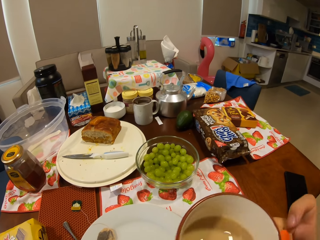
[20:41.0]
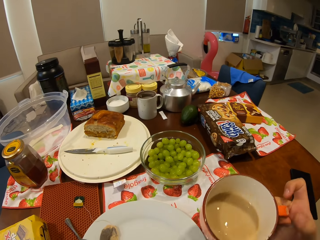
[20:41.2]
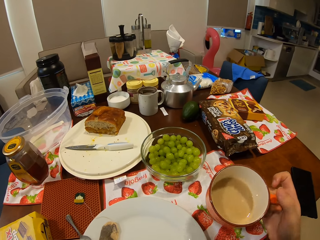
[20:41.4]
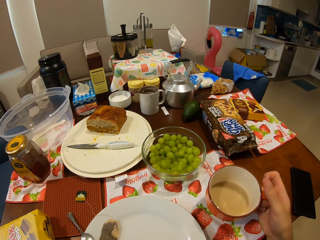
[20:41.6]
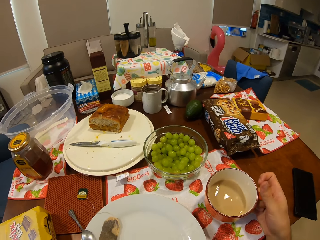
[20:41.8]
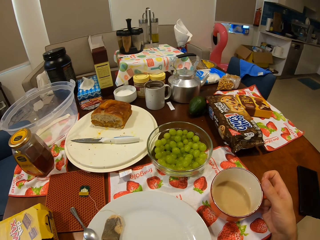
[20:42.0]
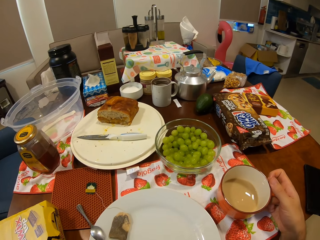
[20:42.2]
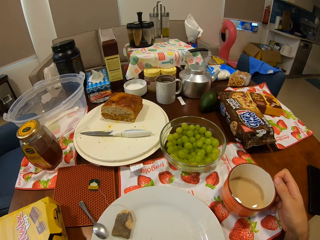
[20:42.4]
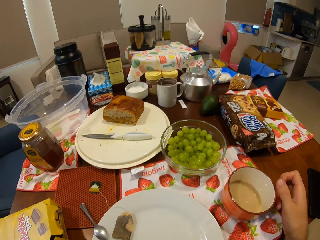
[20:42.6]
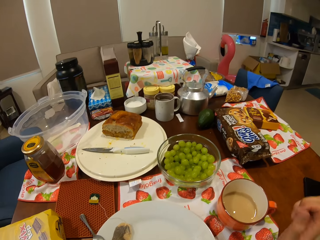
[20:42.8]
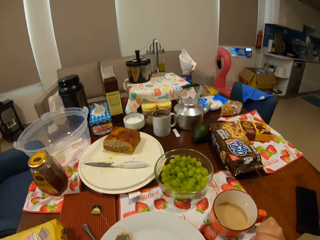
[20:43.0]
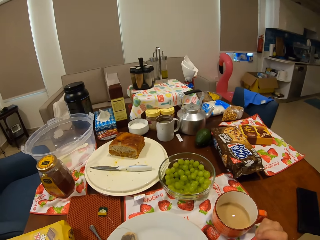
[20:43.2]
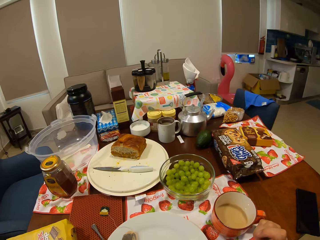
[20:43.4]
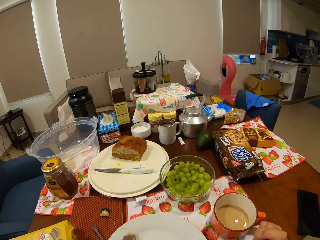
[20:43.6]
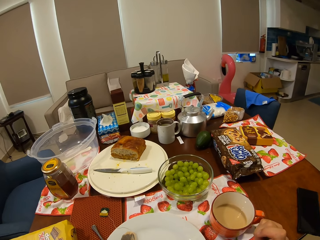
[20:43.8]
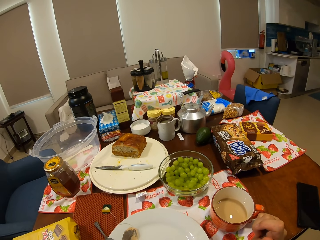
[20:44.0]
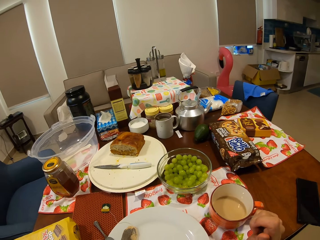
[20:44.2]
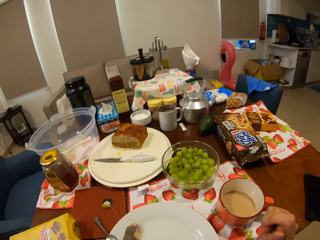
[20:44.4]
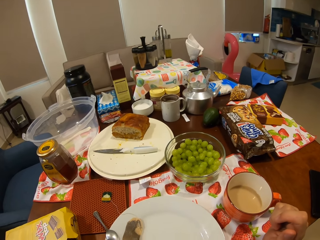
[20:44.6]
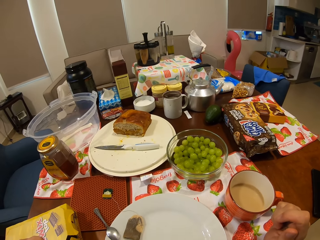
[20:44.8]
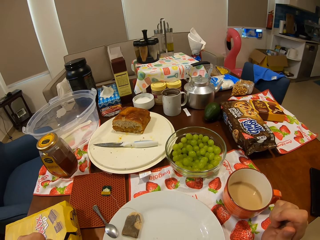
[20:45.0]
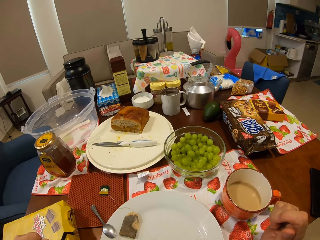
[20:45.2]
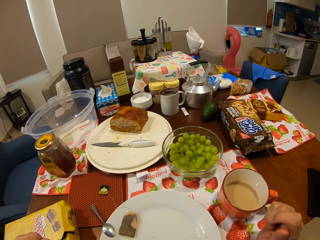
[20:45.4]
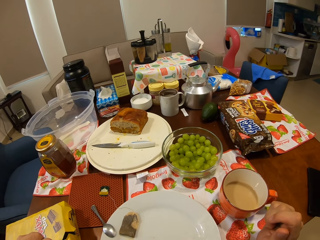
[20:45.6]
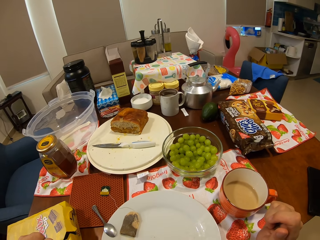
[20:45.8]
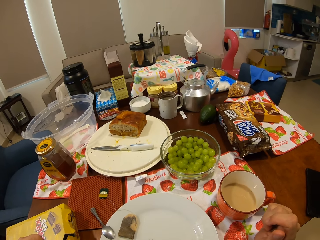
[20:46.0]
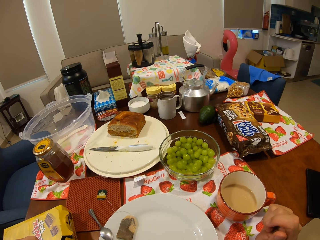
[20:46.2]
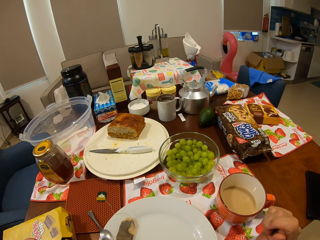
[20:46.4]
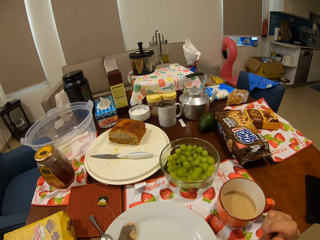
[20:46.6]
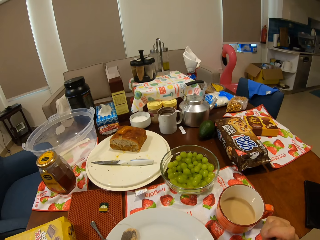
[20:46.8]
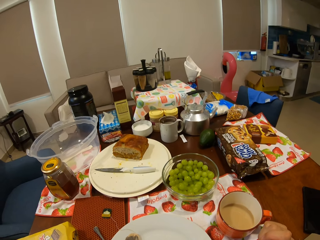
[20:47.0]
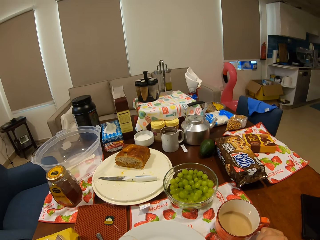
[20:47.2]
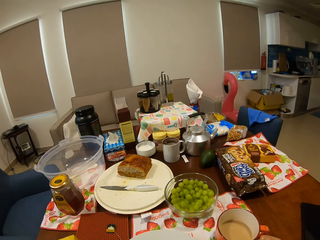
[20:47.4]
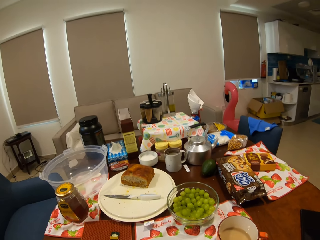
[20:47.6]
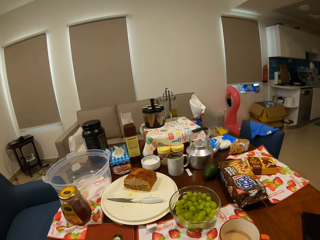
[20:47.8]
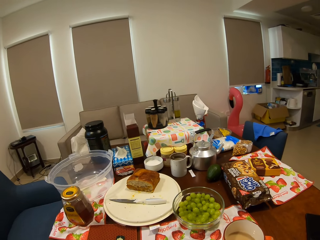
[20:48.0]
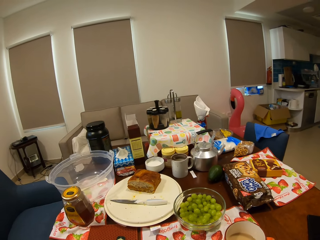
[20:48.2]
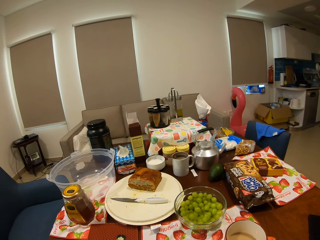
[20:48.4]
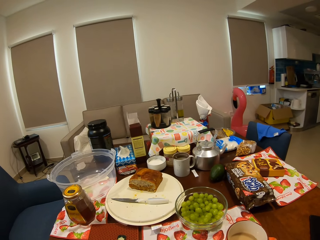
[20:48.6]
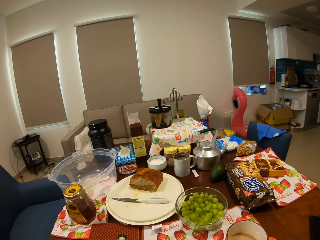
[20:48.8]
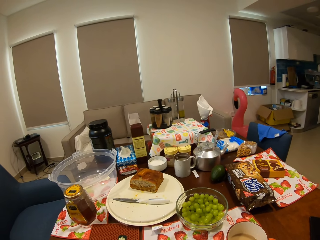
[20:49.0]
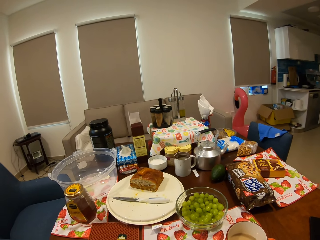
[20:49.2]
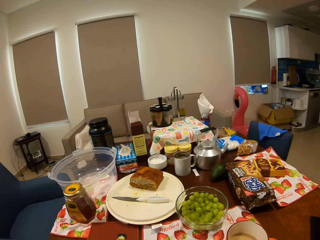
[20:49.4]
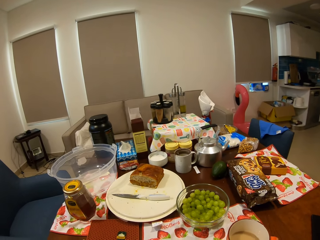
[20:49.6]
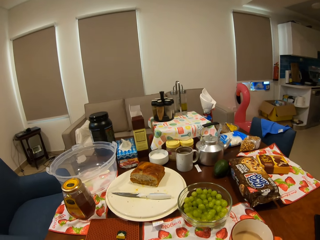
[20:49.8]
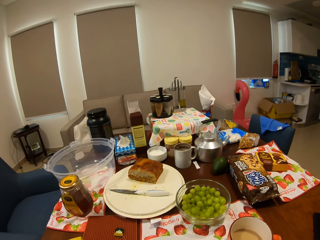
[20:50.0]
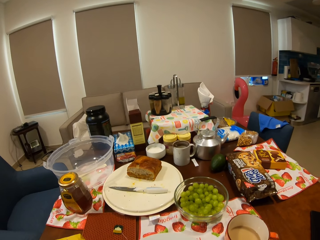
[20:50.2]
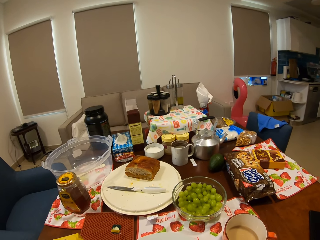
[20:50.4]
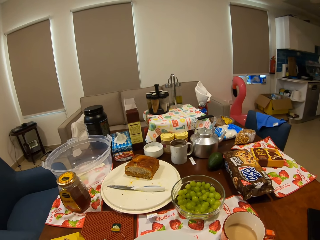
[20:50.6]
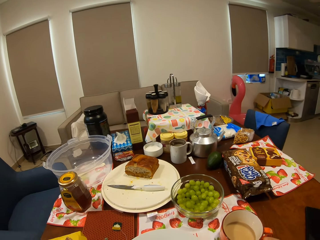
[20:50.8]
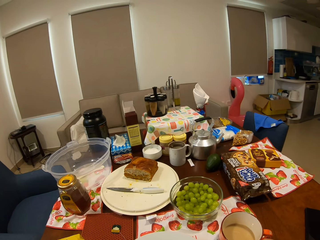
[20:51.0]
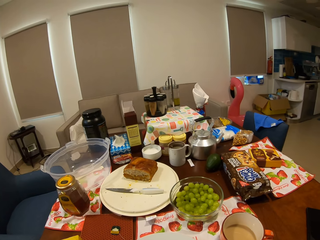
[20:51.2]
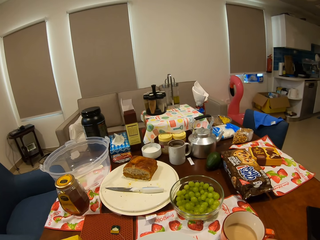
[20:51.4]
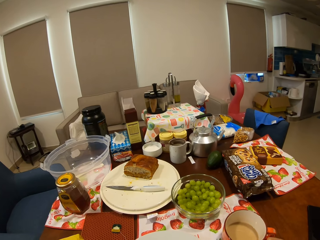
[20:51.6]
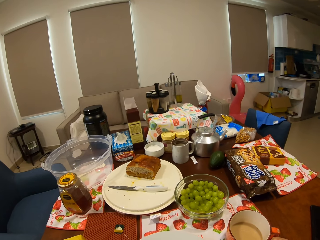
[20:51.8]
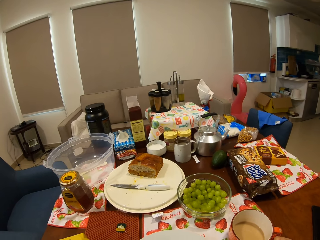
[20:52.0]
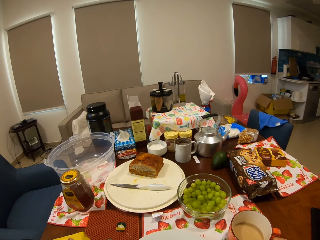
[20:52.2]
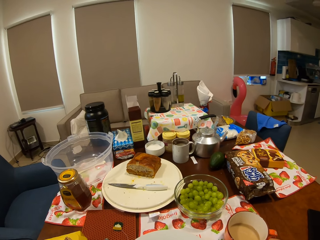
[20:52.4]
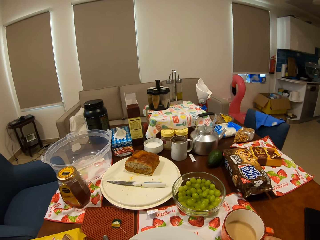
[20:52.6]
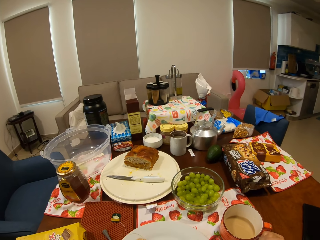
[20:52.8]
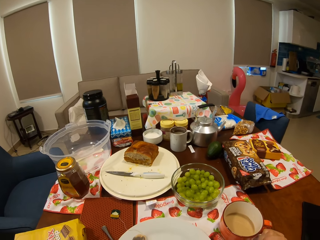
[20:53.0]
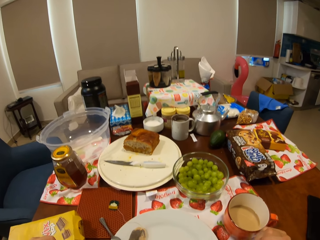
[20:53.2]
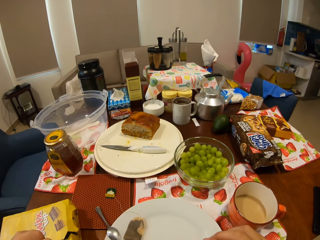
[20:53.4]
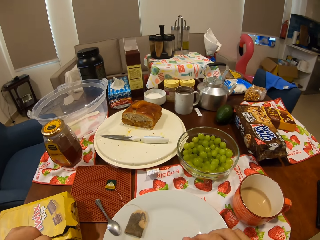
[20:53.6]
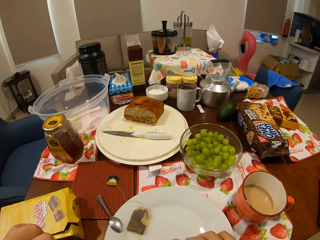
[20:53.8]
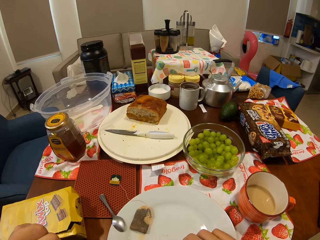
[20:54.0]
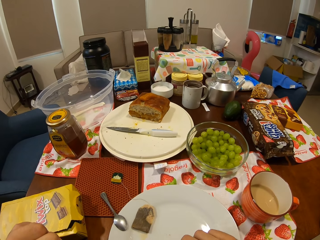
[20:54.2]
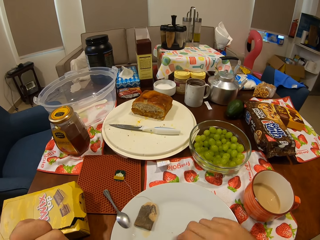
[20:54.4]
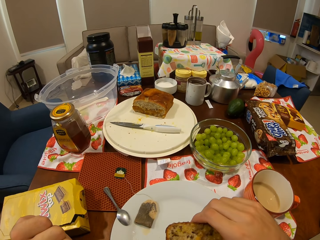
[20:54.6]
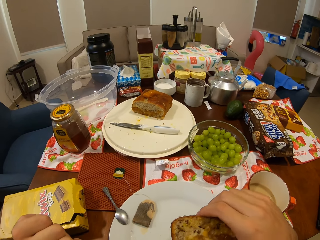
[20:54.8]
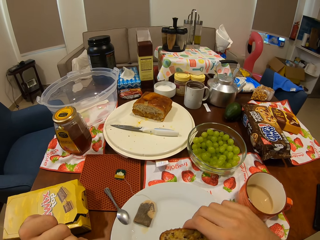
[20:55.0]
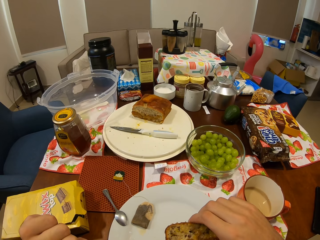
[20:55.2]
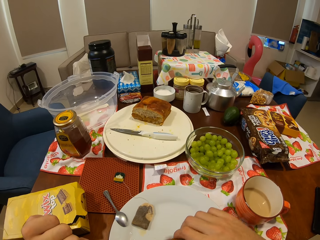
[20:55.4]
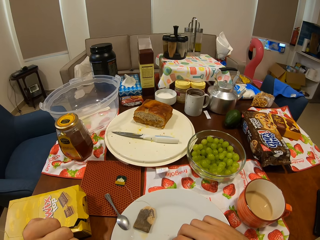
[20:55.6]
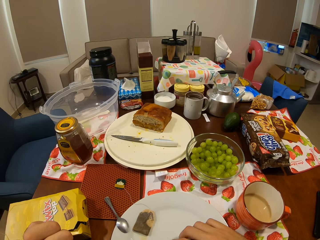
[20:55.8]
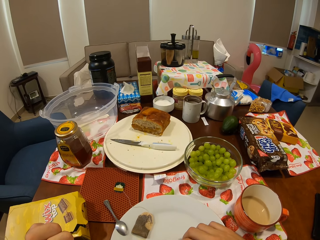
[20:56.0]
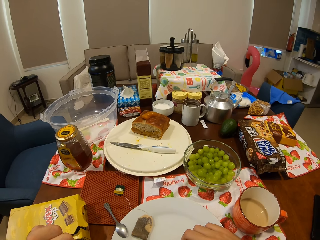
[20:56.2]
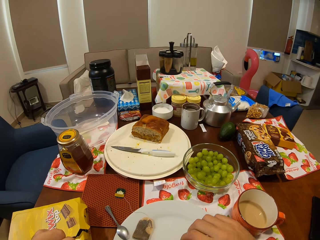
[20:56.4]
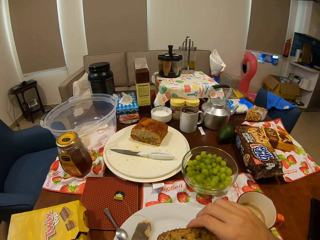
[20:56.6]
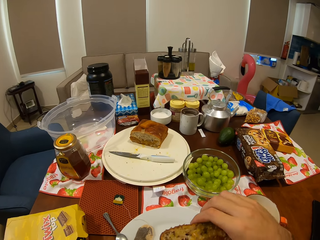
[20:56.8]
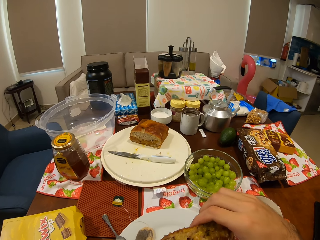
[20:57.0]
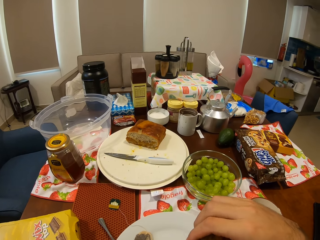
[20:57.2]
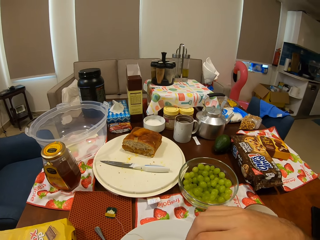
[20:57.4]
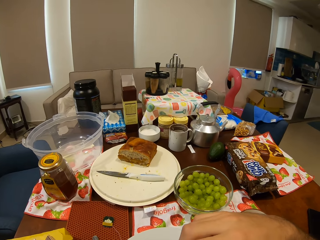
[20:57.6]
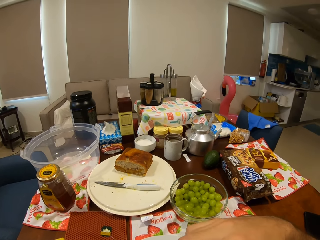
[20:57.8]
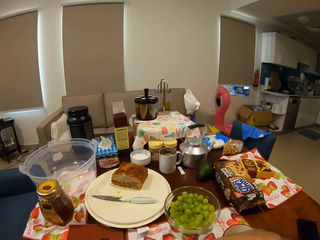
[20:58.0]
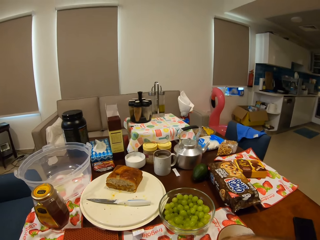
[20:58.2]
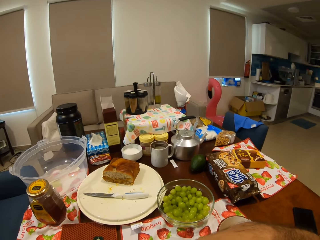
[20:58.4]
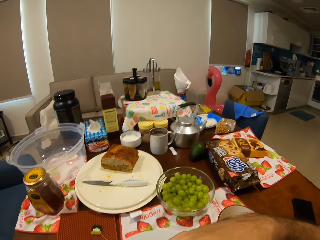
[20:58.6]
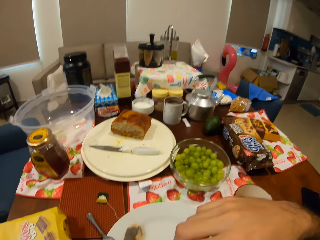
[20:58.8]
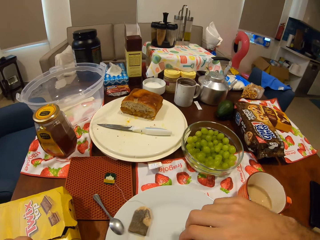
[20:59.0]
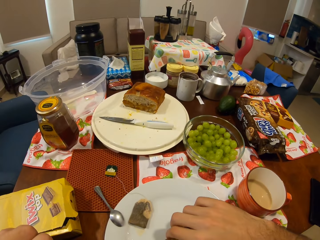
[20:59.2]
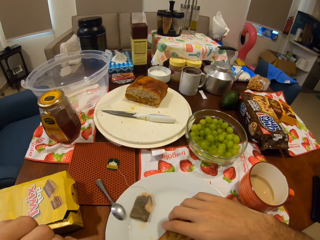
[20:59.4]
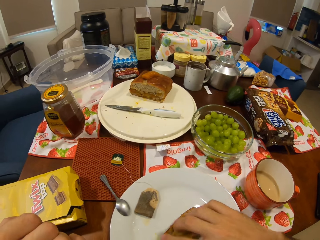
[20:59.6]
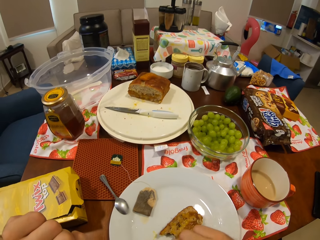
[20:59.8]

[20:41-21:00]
The camera wearer places the cup of tea in his right hand on the dining table. He stares around the house. He eats food on the dining table. He picks up food from the plate with his right hand. He eats food on the dining table. He does something.

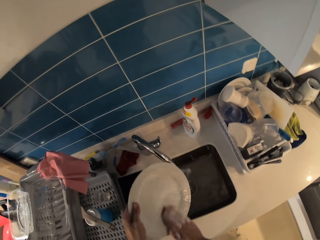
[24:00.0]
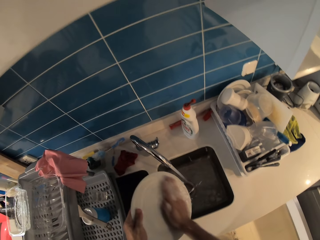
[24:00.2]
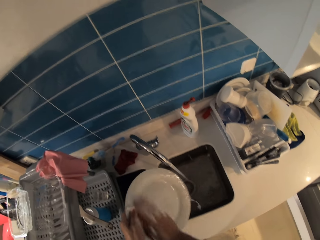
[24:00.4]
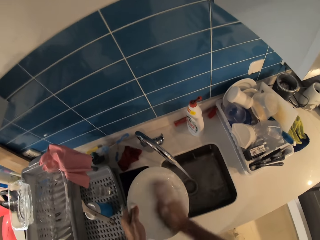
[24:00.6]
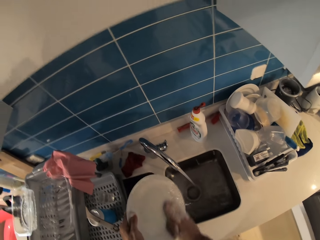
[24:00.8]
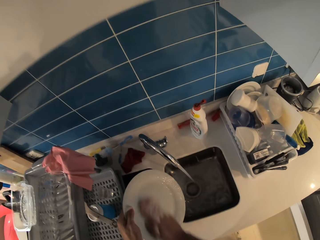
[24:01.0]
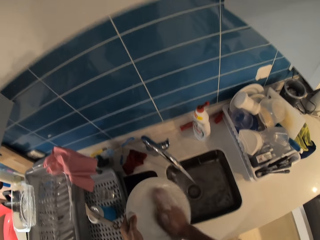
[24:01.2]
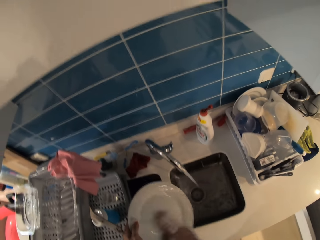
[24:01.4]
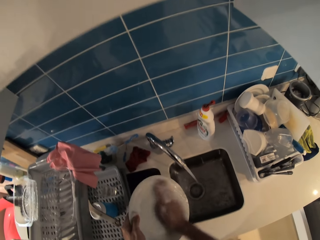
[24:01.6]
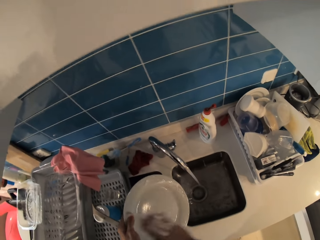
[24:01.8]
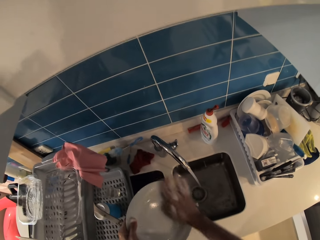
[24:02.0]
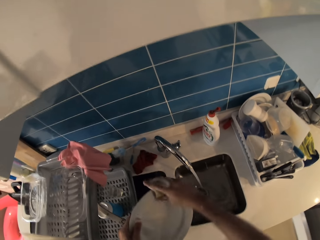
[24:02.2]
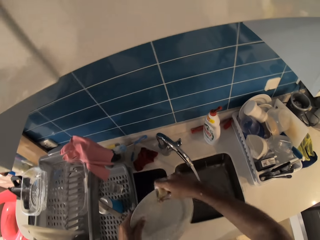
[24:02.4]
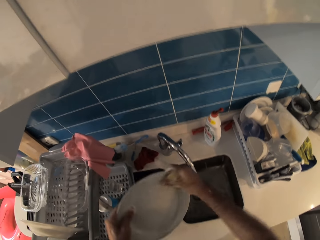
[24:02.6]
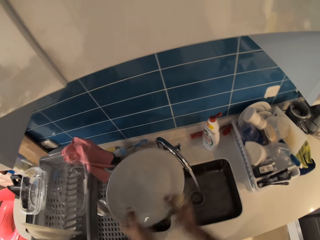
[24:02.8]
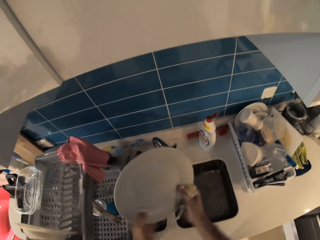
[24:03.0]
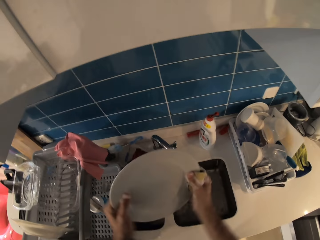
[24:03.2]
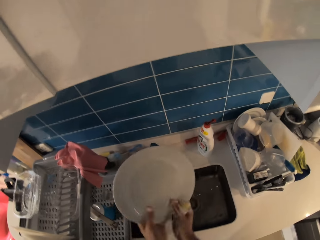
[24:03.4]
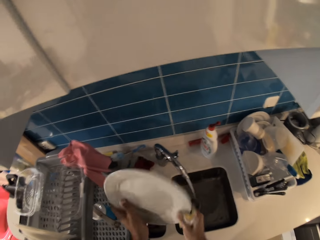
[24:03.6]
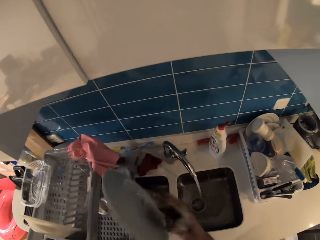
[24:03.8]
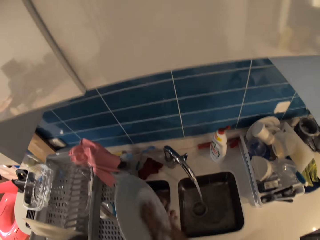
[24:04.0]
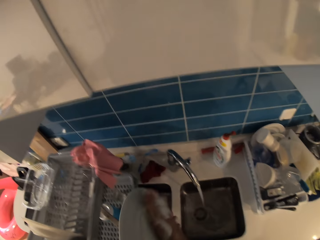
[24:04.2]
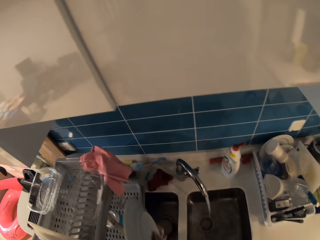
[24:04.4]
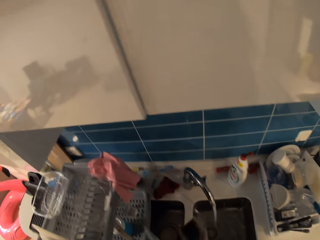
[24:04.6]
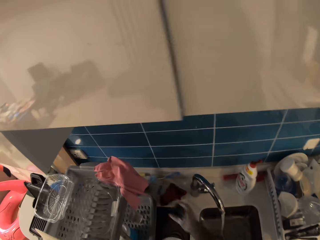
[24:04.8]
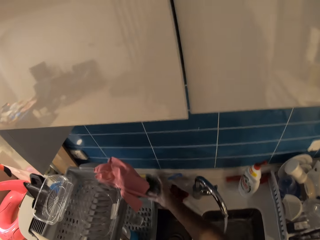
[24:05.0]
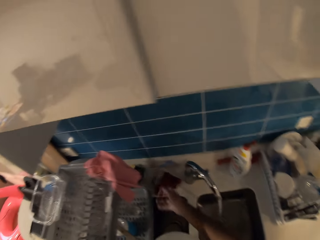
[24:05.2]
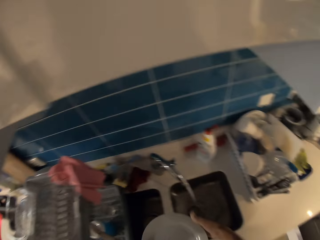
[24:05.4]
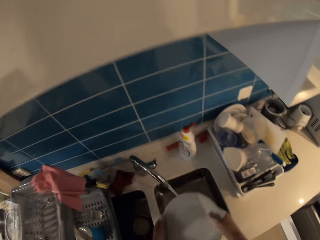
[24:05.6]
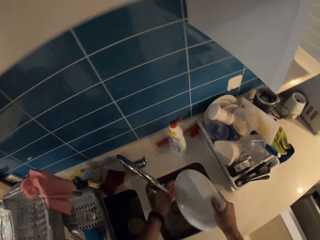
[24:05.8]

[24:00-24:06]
The camera wearer washes the plate. He drops the sponge in his right hand on the kitchen counter.
